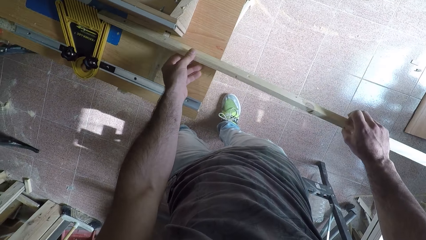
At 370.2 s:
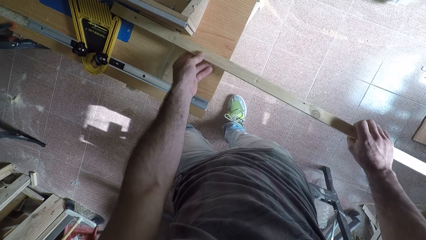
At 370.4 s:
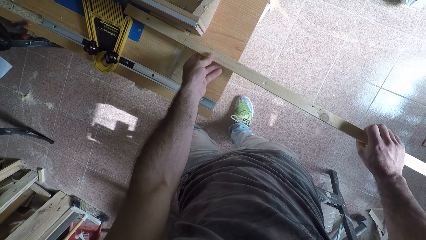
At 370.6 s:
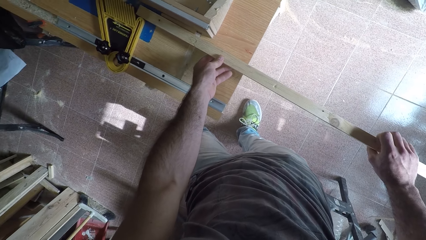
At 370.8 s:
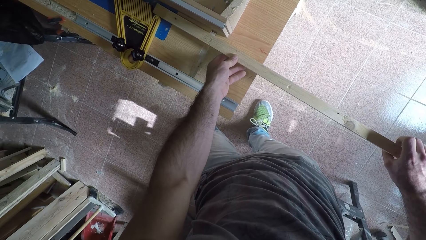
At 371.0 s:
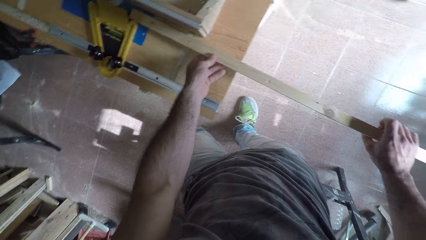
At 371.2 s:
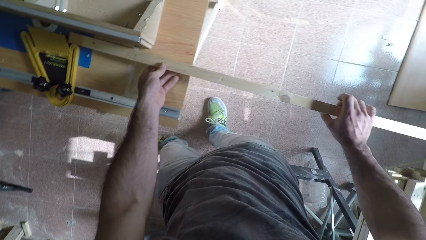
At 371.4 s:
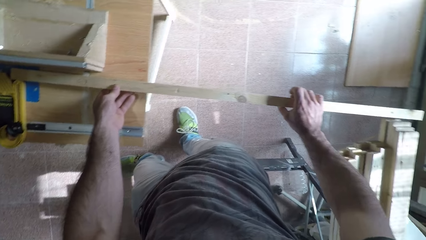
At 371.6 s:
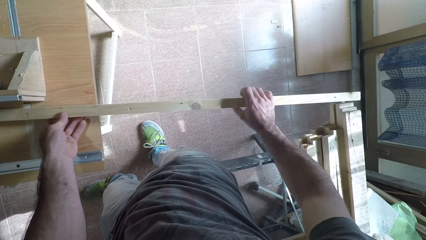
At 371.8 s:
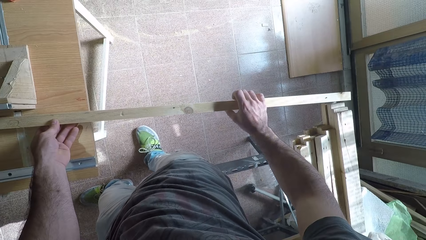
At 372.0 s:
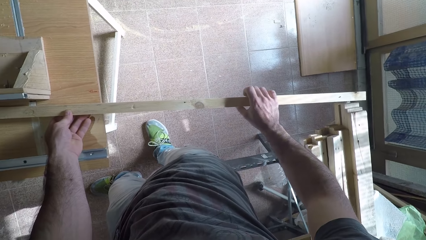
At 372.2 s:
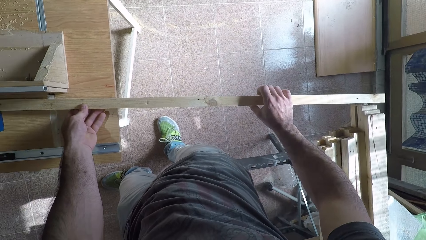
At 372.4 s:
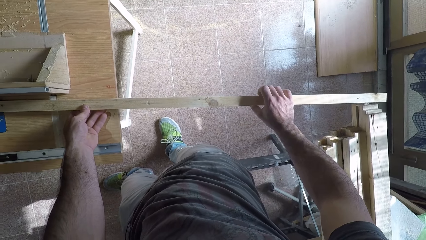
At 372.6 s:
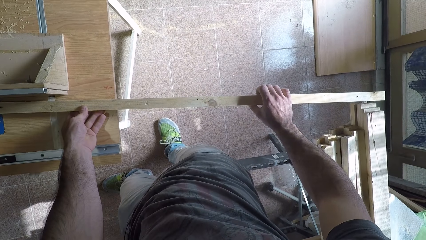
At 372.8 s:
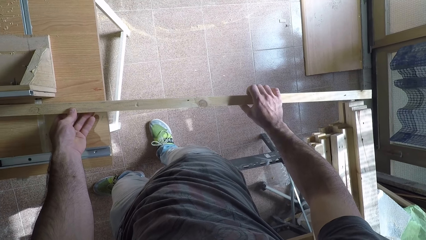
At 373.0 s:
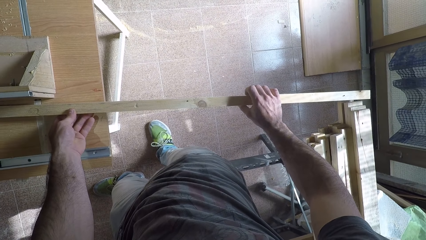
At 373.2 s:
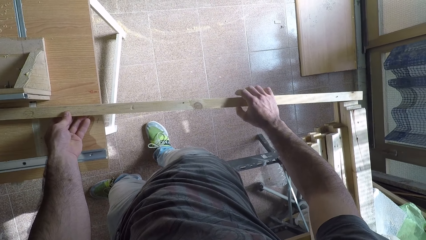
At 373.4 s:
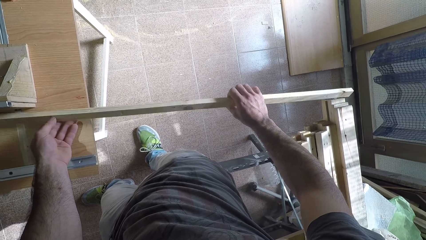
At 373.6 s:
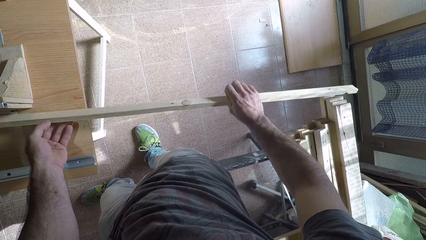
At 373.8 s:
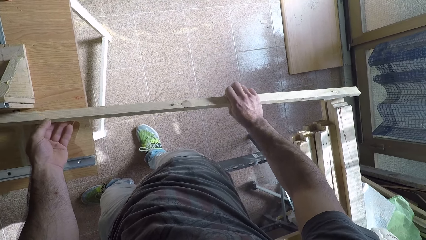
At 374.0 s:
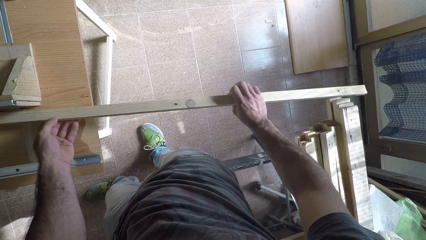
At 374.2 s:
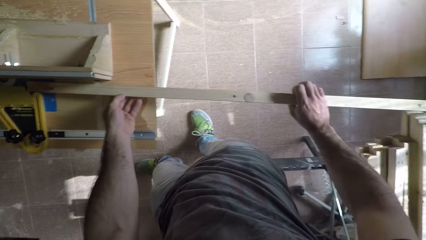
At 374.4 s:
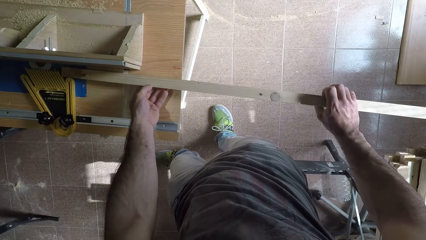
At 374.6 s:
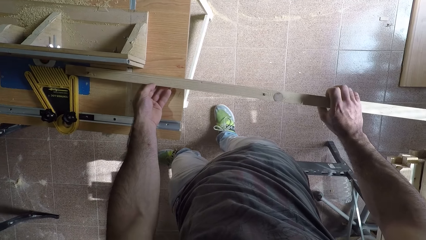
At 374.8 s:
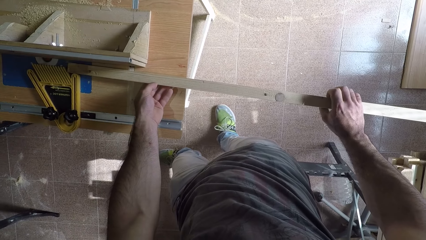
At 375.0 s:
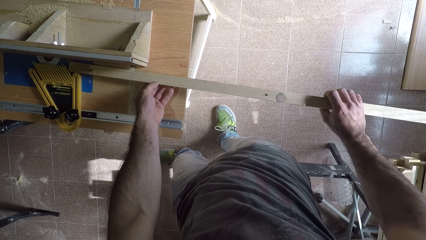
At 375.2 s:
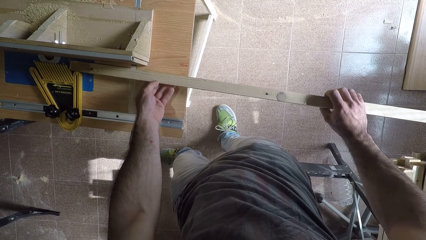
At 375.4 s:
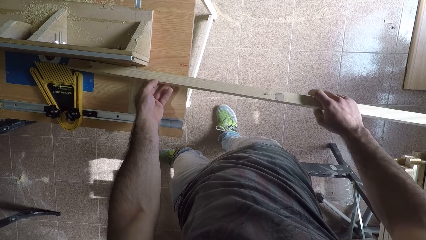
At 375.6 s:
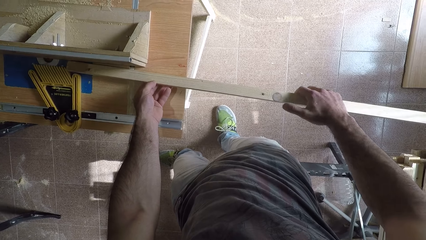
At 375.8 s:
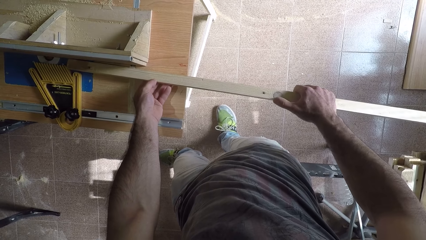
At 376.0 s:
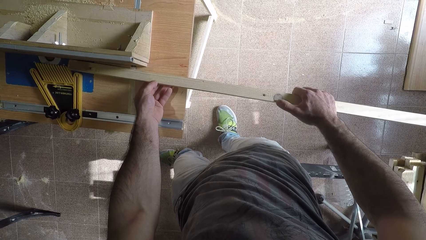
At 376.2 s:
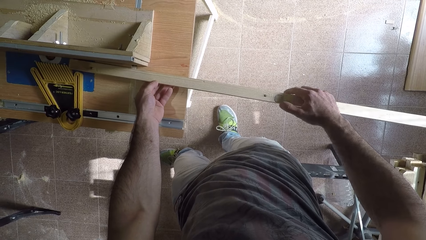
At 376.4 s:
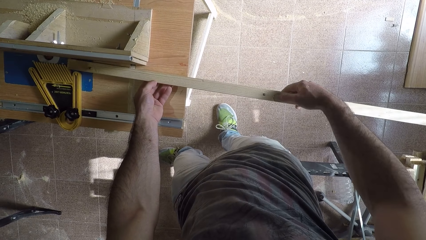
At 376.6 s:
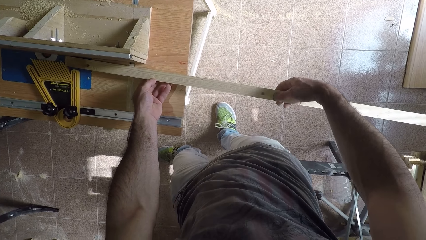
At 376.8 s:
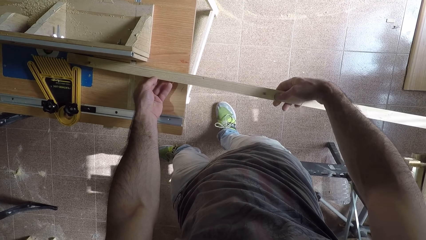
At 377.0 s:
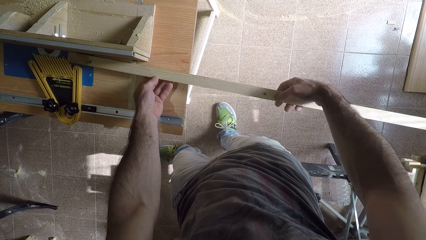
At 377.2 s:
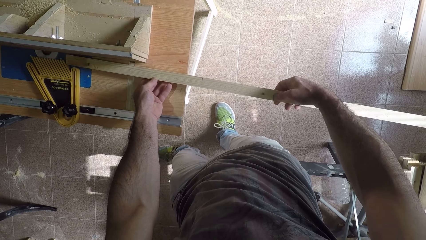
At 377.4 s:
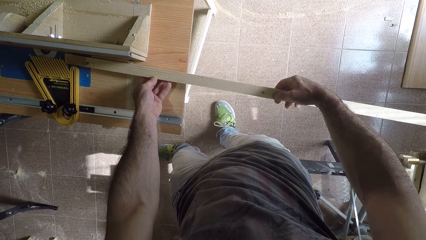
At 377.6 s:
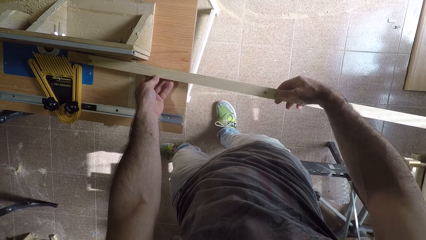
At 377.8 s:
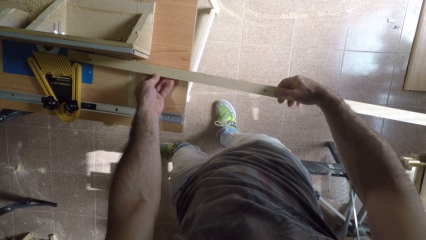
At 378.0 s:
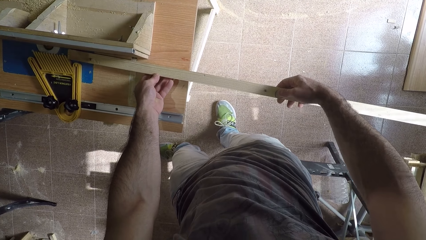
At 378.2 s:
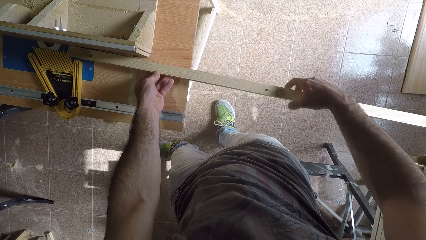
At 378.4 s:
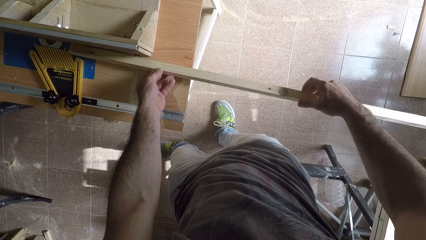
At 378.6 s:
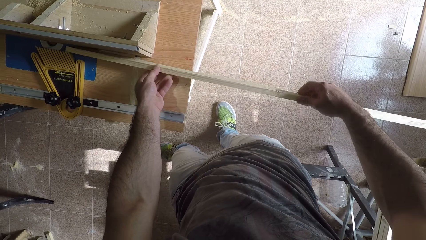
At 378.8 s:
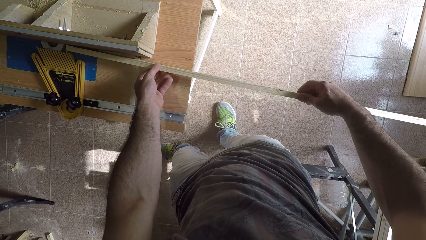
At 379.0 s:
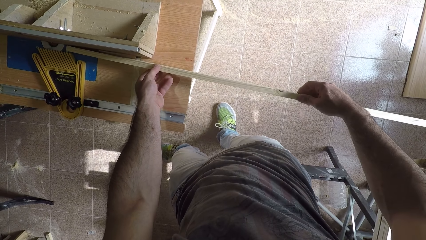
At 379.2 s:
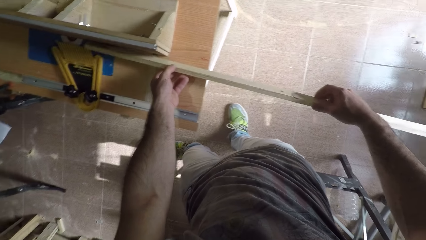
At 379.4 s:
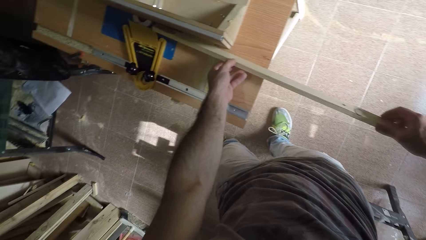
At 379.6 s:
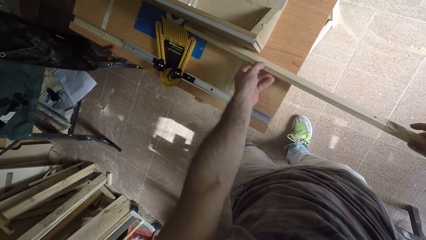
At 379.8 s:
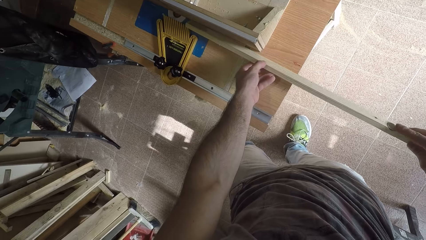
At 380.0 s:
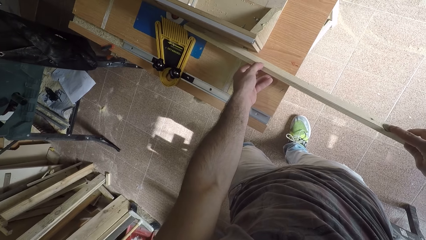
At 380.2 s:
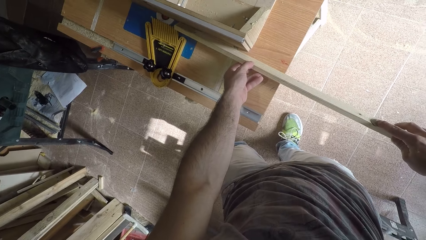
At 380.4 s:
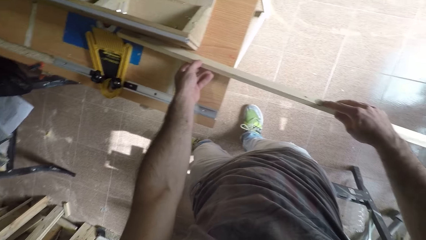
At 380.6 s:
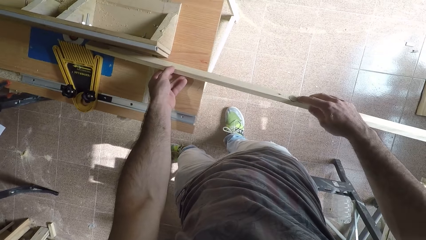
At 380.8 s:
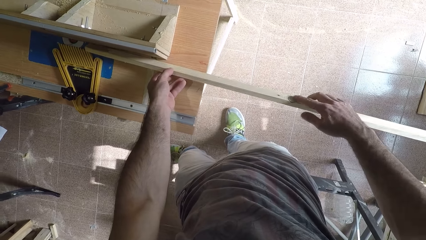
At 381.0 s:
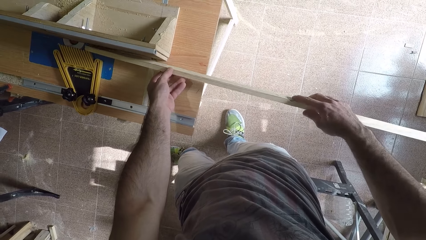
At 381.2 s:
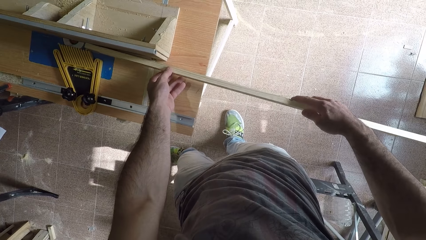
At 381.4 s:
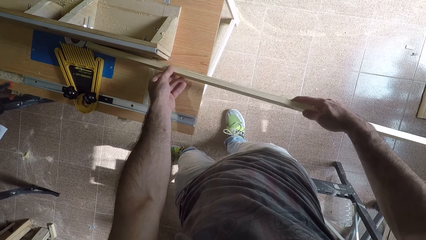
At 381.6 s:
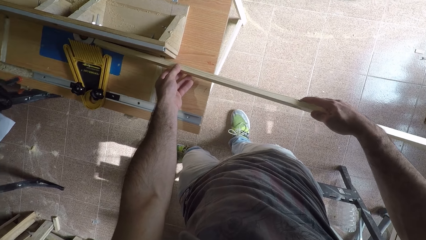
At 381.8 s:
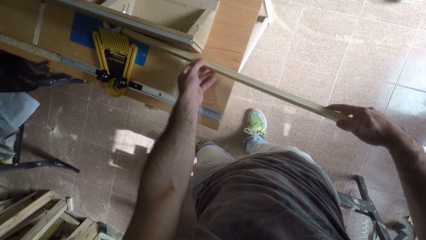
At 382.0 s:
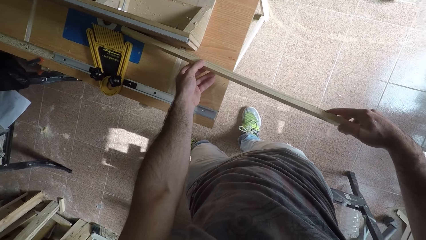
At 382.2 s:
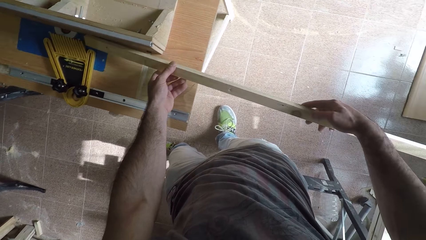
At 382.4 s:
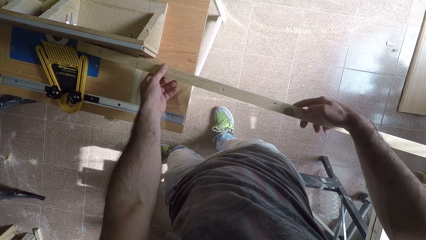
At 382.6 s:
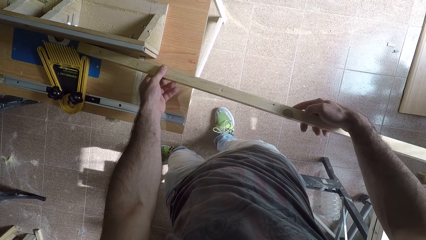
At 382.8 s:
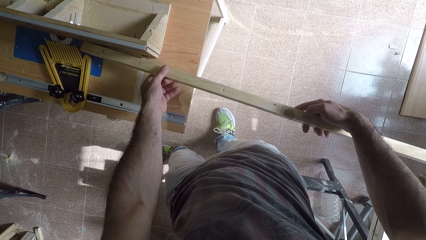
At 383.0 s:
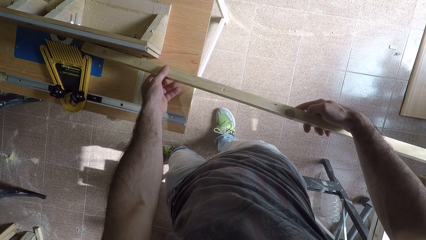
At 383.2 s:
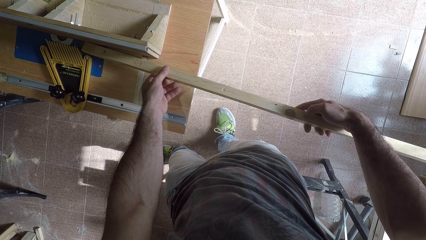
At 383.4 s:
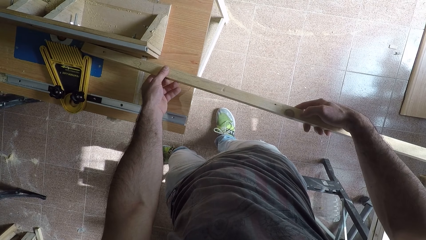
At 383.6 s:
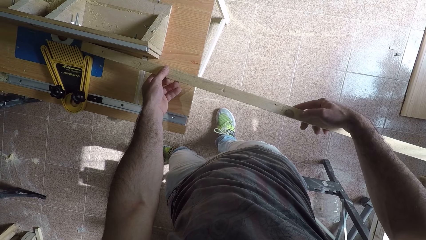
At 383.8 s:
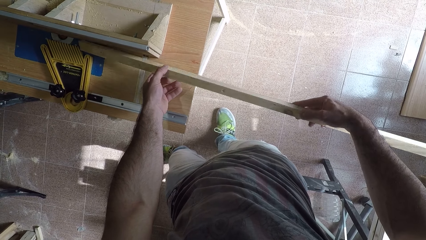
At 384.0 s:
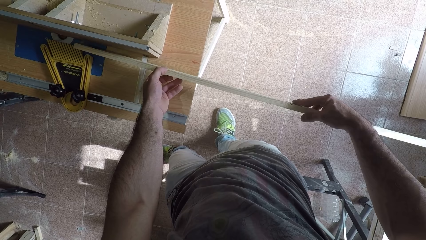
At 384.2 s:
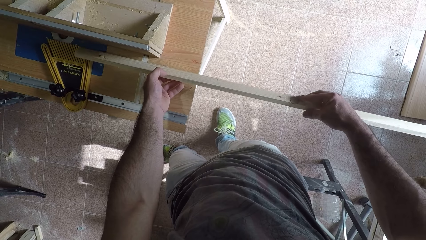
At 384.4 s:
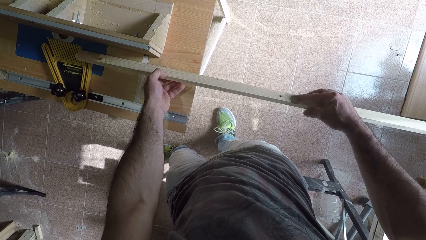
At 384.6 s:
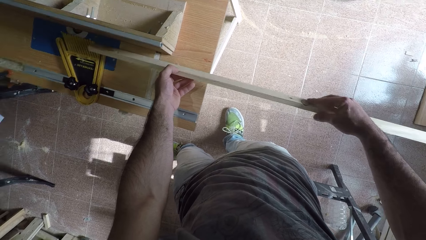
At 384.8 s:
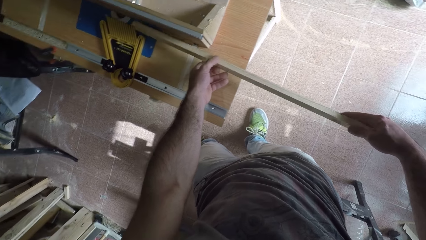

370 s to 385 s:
The camera wearer turns the wood with both hands. They turn the wood. They press a part of the wood. They turn the wood. They press the wood. They turn the wood repeatedly.
